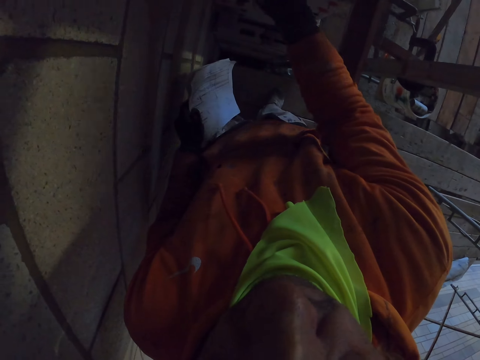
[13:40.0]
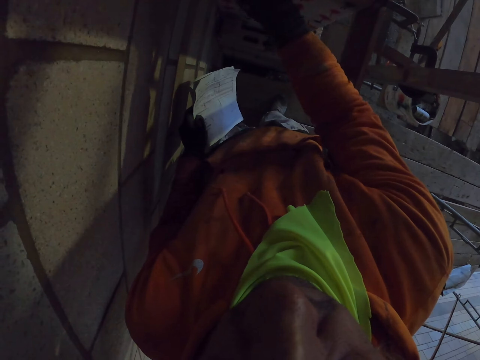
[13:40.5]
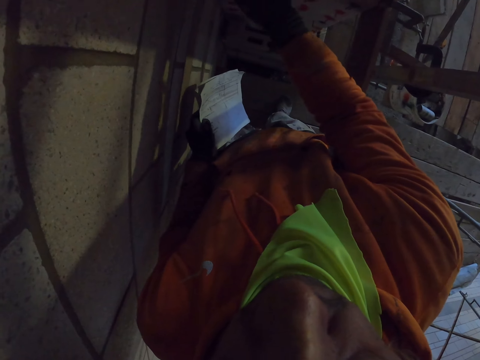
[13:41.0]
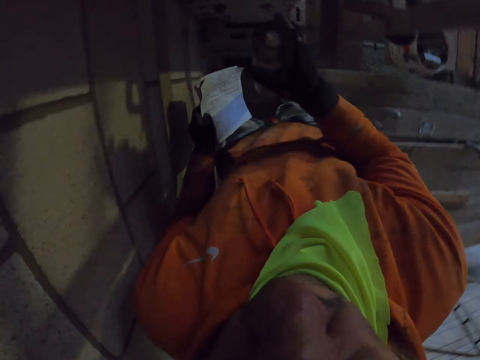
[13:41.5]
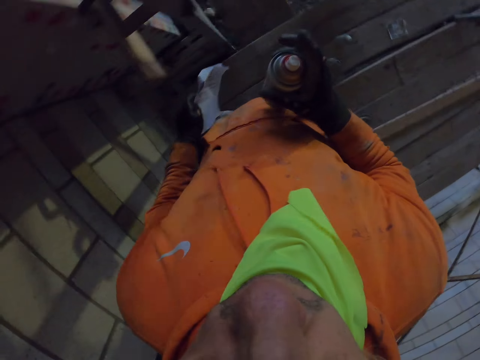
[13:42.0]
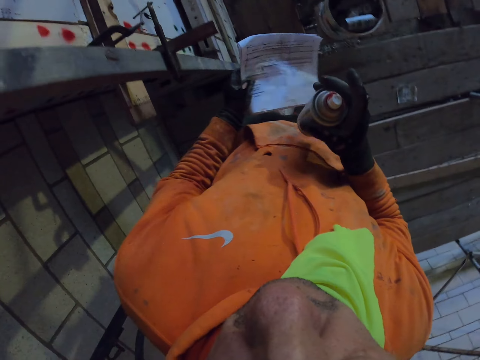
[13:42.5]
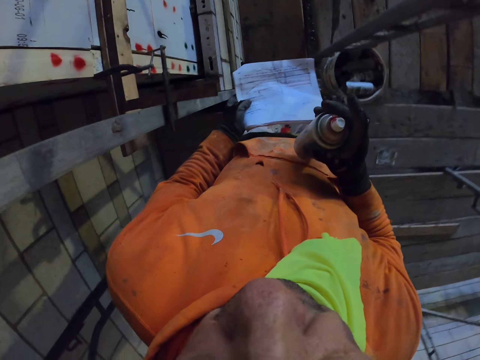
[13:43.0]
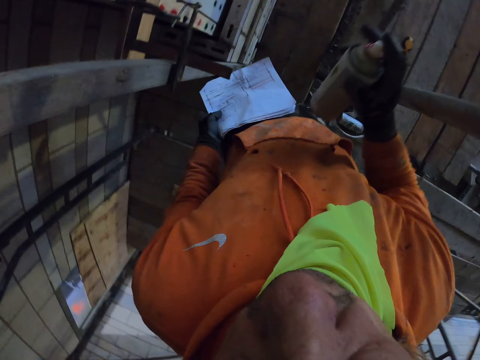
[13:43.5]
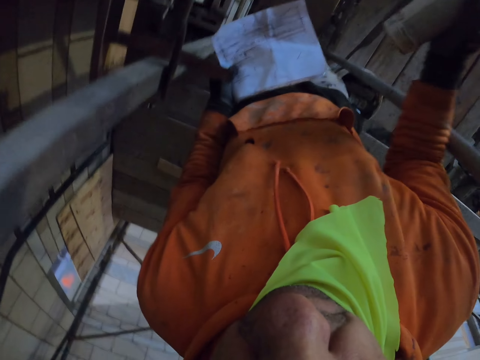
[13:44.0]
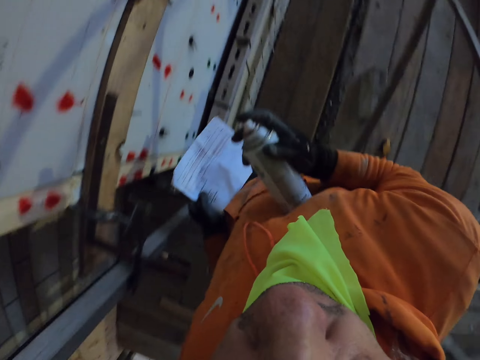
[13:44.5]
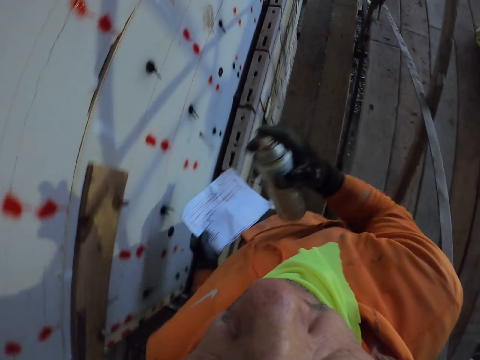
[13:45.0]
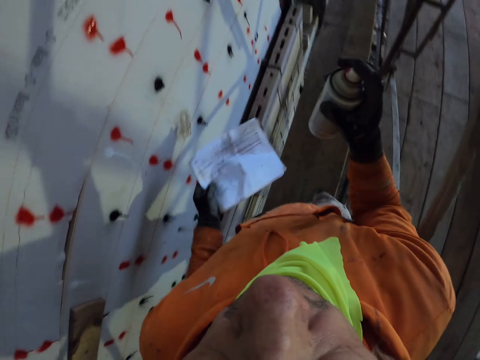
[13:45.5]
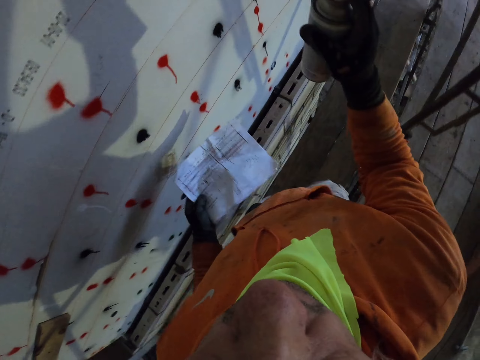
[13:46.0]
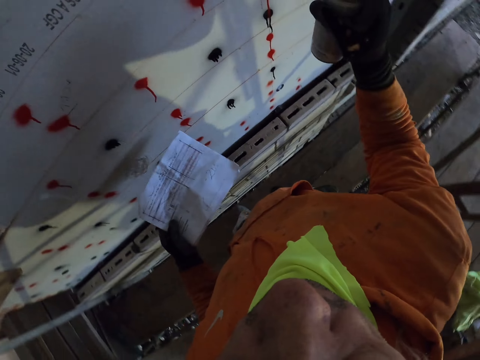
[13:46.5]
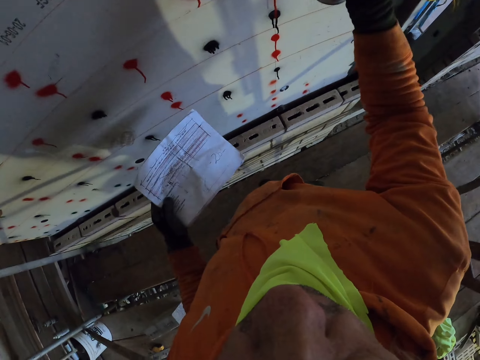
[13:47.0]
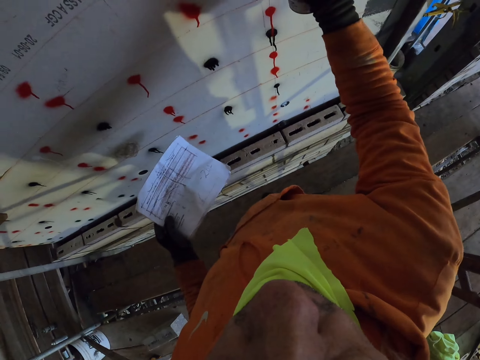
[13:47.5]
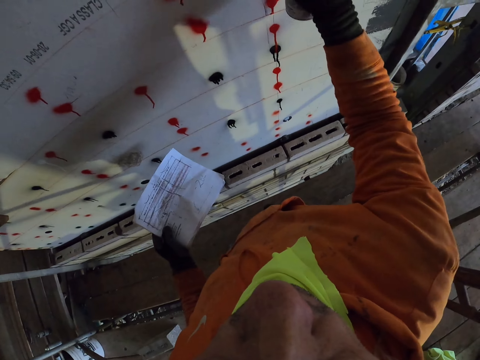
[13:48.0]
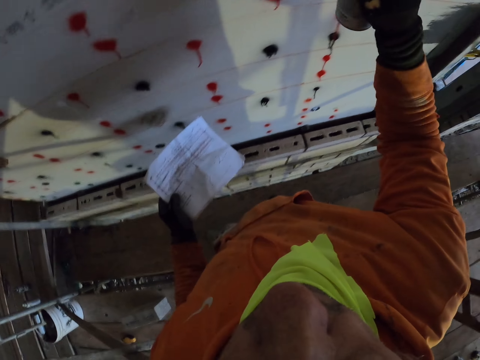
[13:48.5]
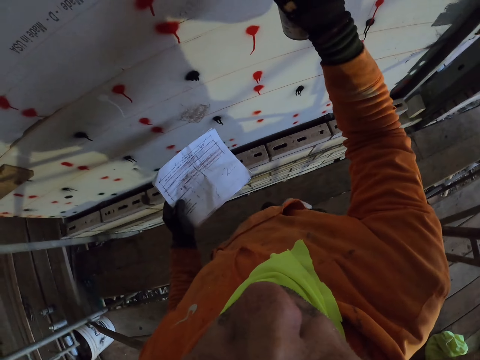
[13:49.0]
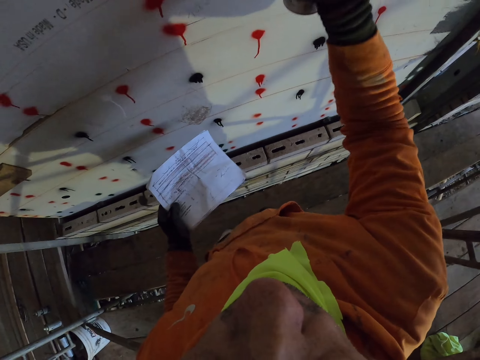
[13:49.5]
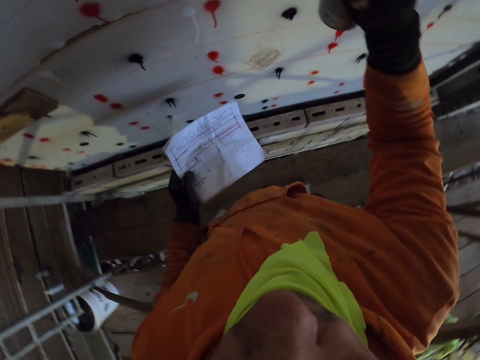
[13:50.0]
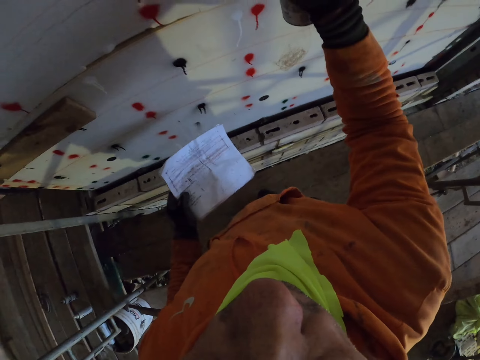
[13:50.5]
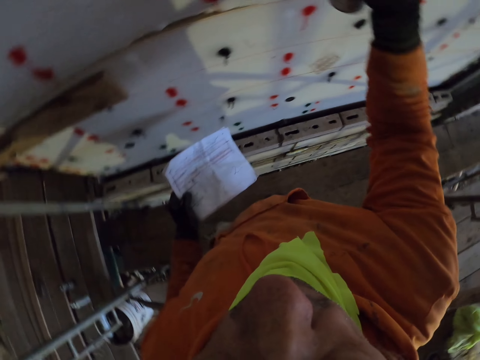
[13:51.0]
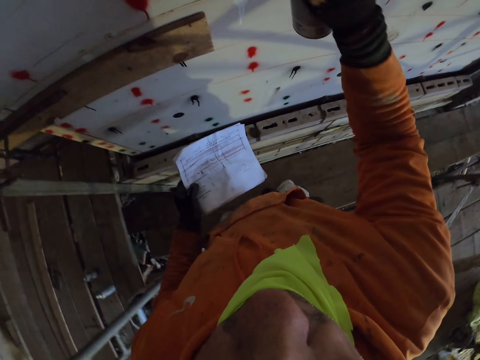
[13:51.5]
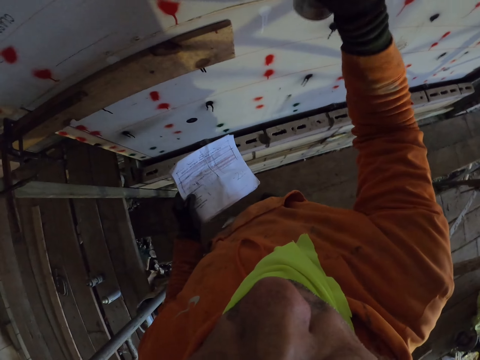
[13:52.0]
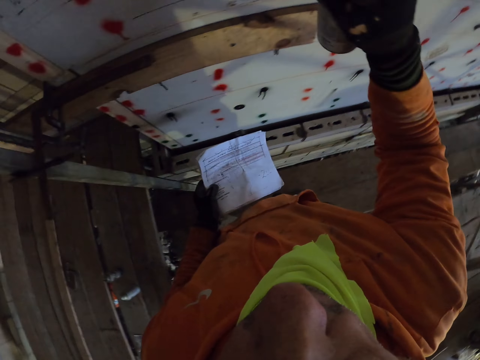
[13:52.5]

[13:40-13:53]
The camera wearer walks around the room. They spray on the wall.

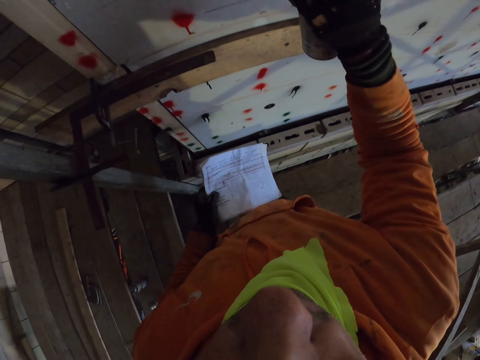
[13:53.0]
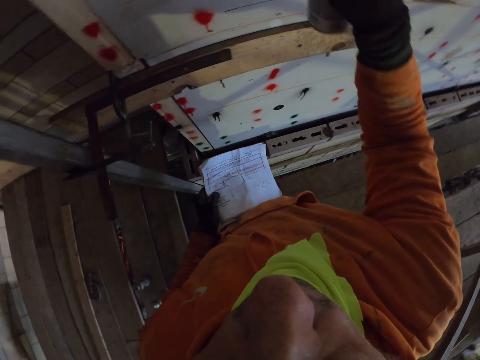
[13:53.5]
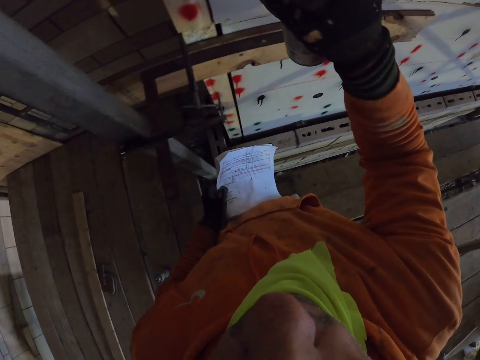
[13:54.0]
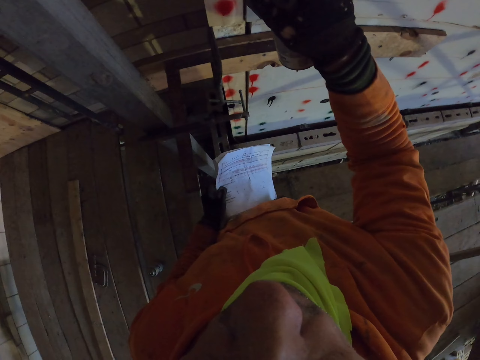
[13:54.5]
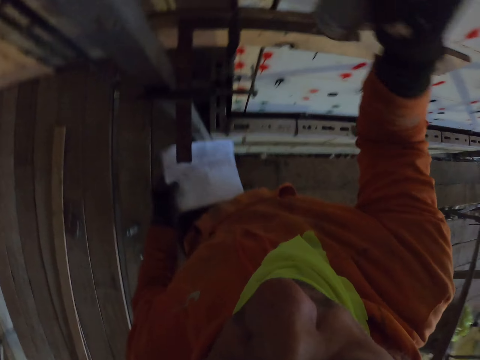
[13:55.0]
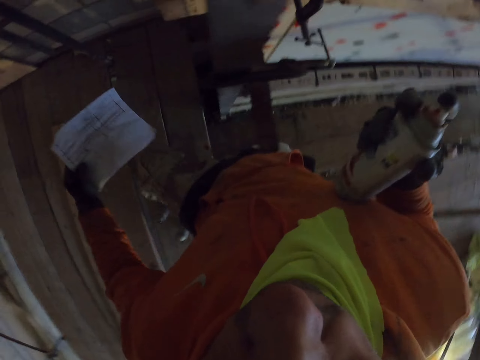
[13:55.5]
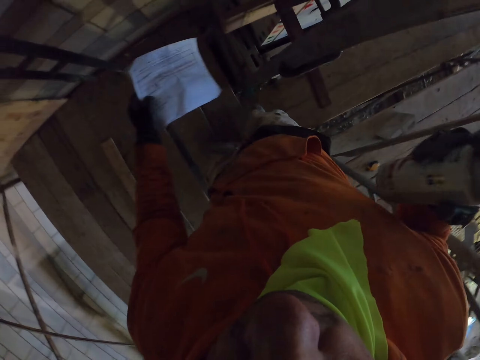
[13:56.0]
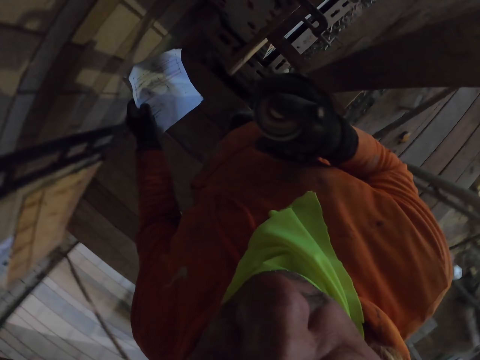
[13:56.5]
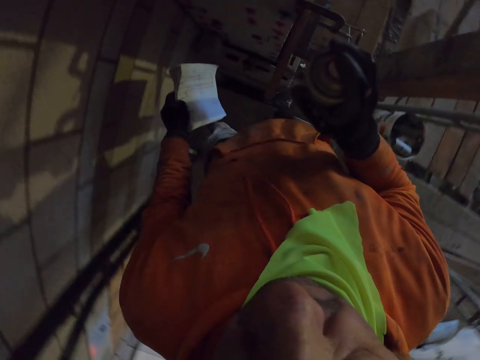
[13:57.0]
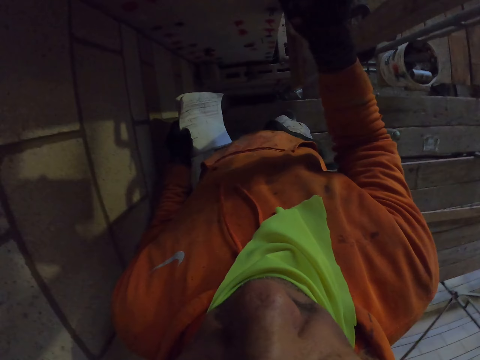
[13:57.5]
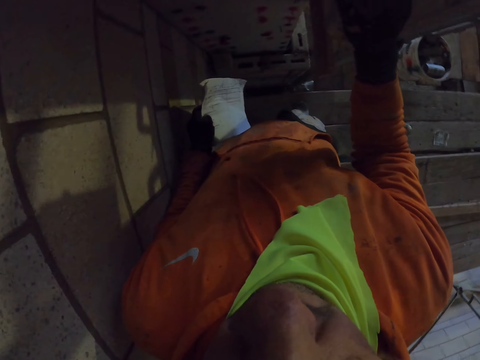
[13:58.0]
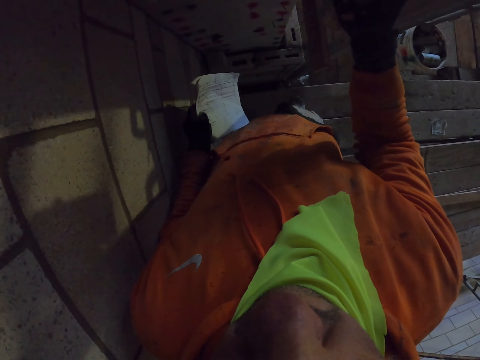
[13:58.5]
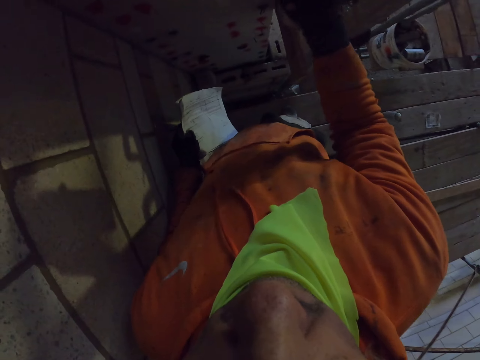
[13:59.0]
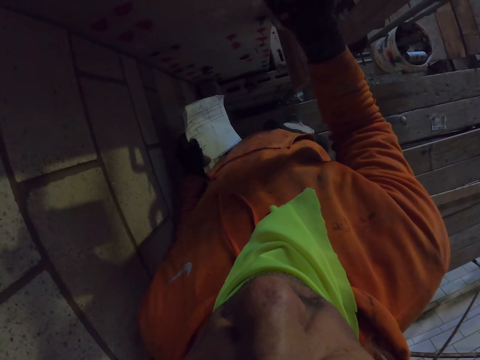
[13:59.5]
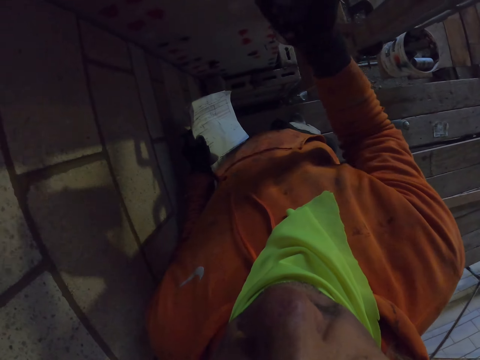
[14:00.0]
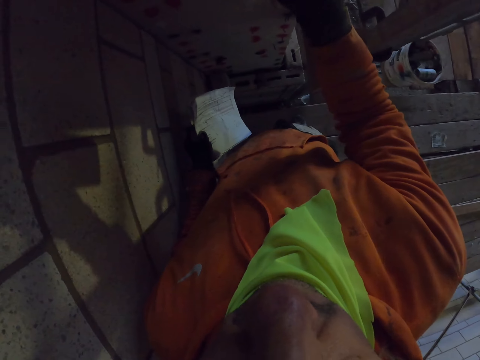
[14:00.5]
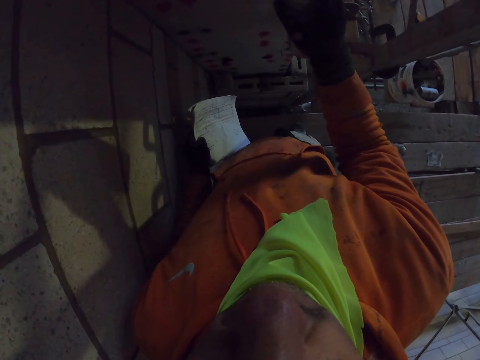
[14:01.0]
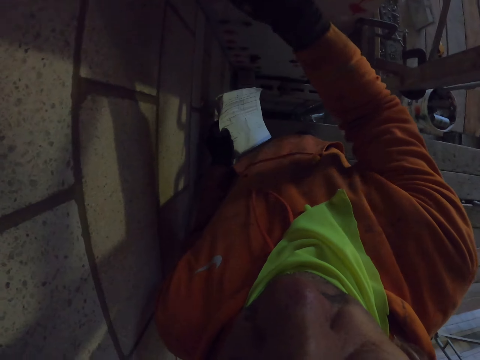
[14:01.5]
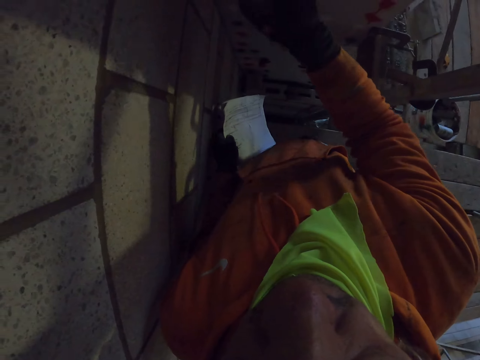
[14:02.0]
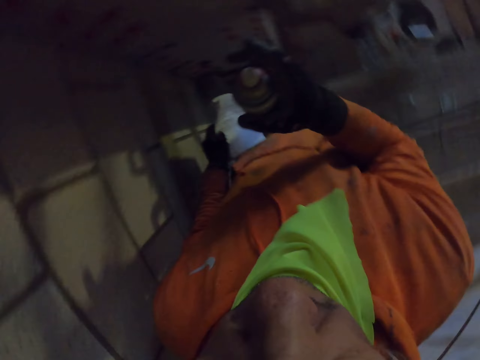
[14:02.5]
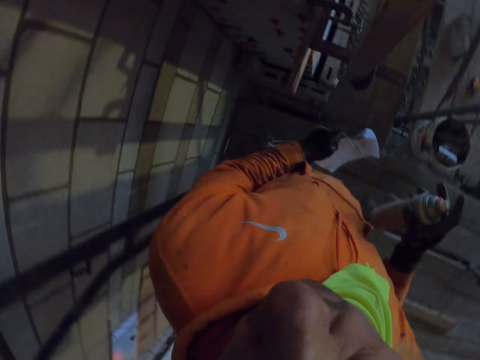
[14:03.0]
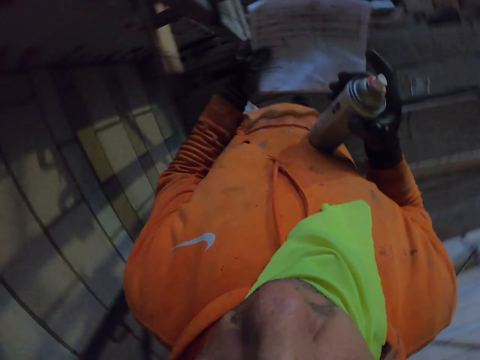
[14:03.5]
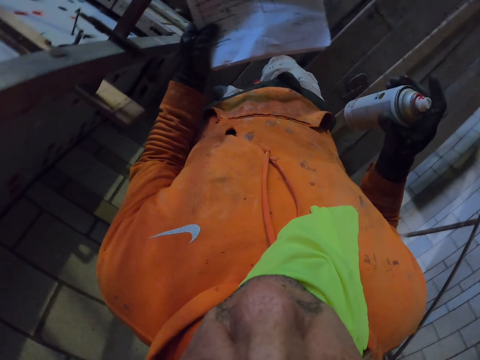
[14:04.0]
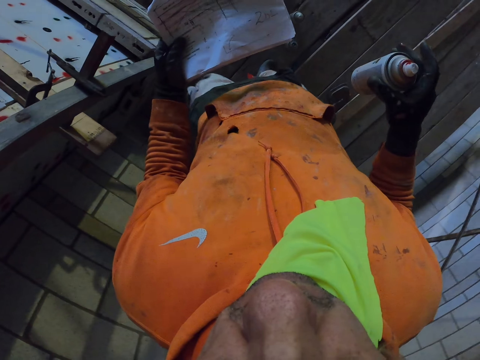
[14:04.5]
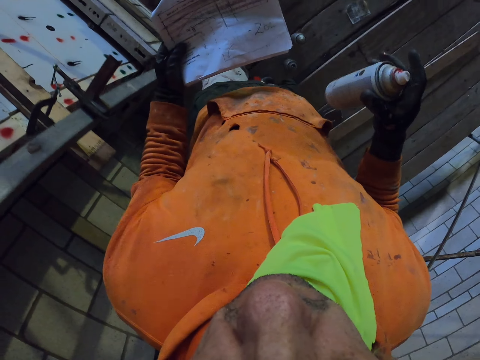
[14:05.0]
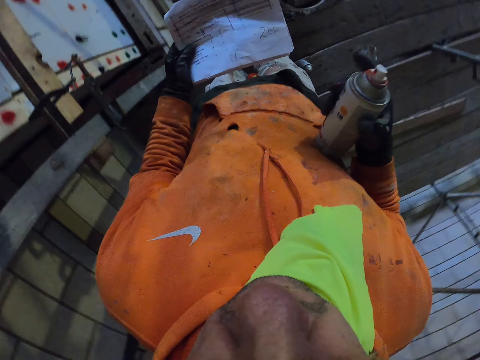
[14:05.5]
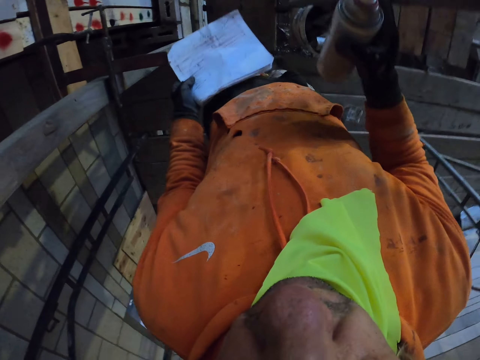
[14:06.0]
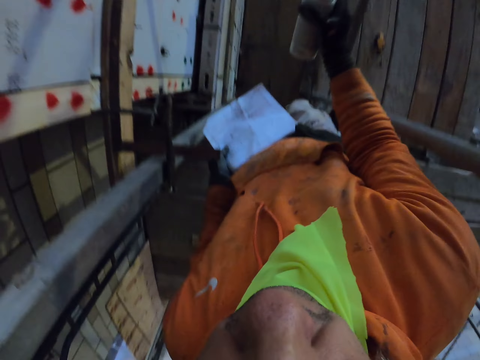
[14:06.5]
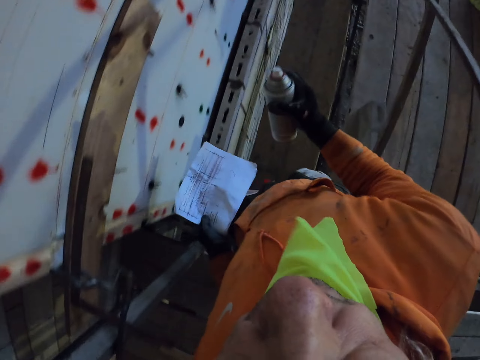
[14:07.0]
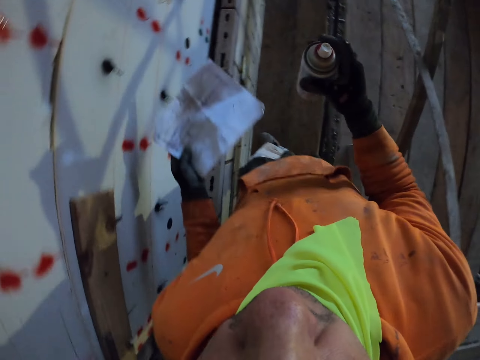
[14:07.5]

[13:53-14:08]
The camera wearer walks around the room. They spray on the wall. They walk around the room.
